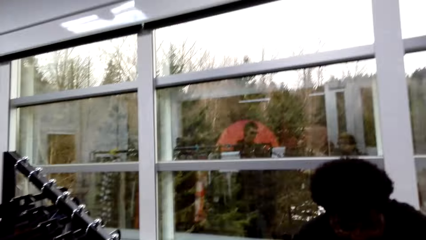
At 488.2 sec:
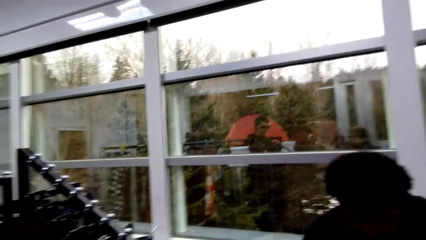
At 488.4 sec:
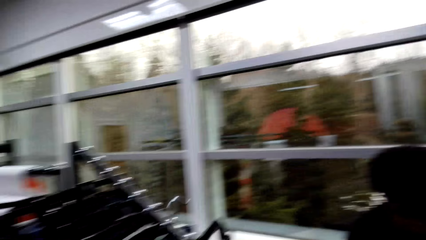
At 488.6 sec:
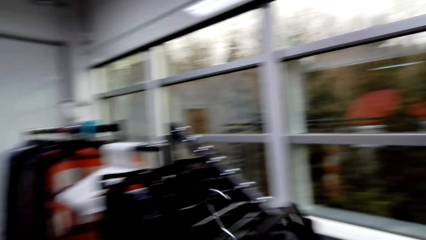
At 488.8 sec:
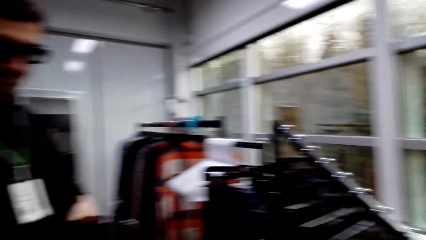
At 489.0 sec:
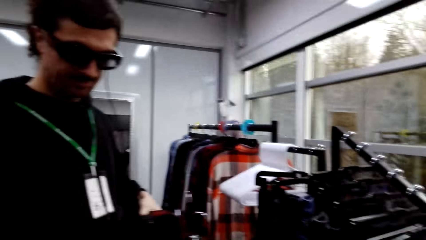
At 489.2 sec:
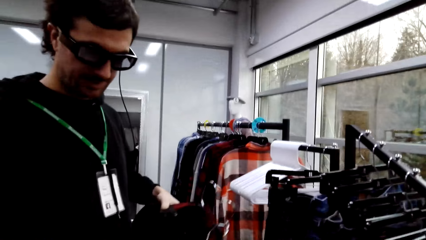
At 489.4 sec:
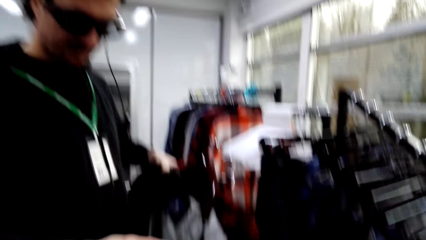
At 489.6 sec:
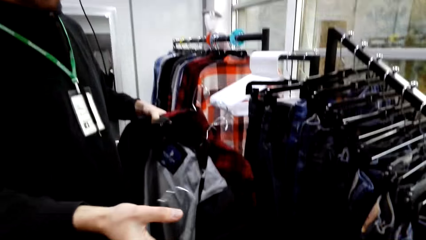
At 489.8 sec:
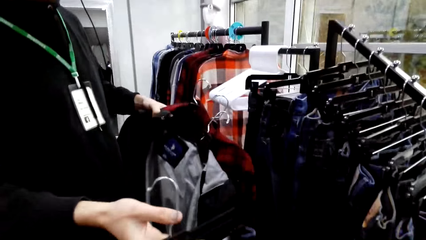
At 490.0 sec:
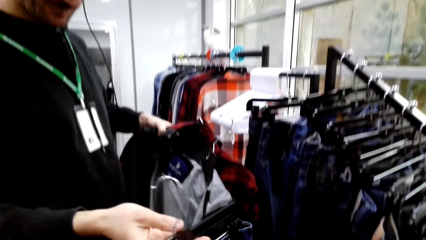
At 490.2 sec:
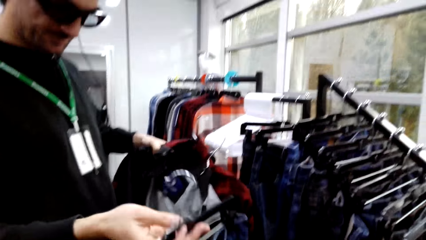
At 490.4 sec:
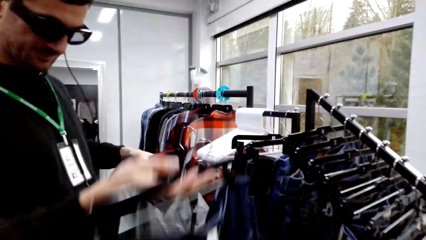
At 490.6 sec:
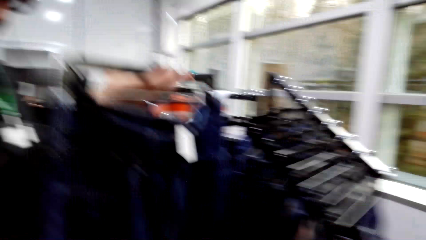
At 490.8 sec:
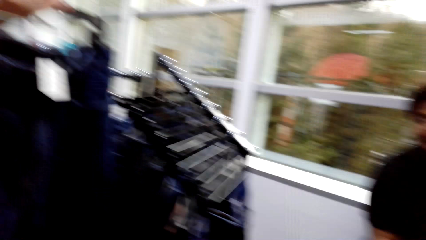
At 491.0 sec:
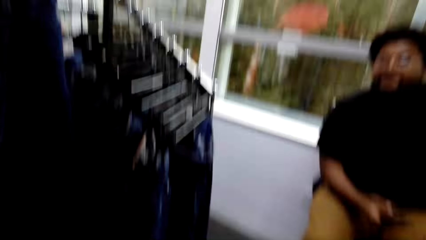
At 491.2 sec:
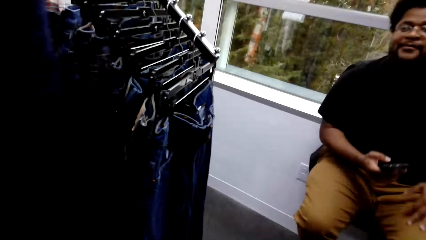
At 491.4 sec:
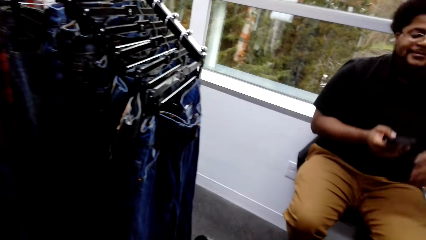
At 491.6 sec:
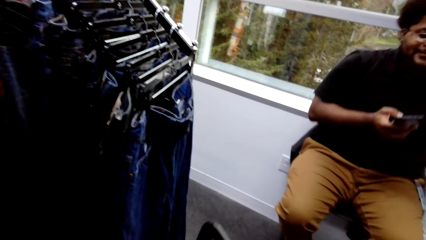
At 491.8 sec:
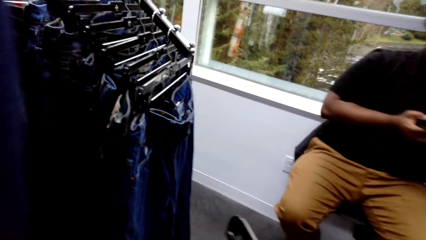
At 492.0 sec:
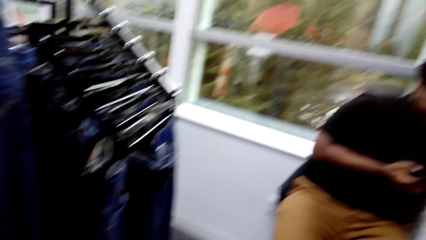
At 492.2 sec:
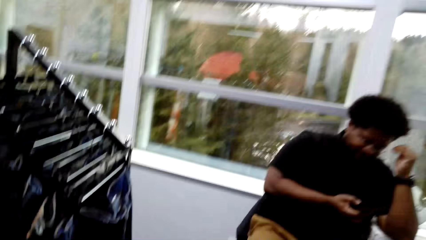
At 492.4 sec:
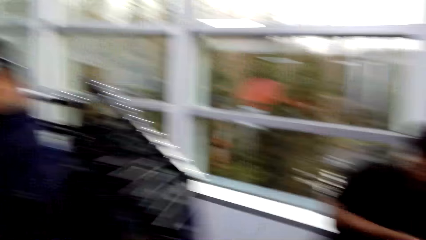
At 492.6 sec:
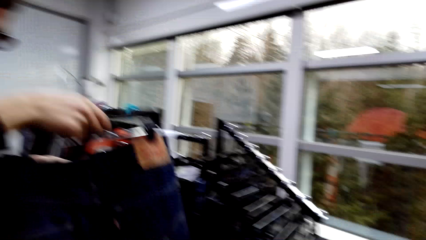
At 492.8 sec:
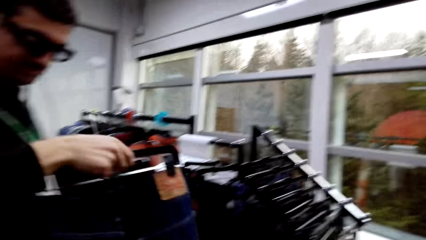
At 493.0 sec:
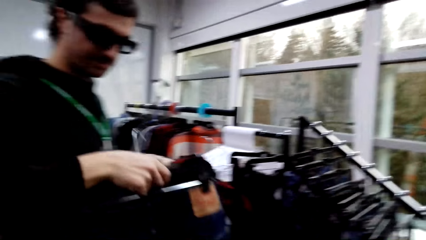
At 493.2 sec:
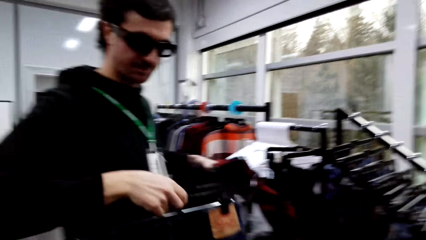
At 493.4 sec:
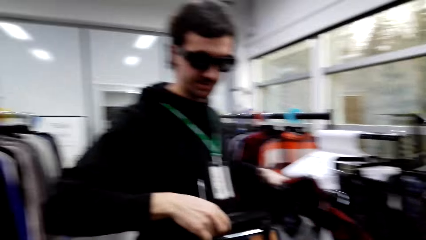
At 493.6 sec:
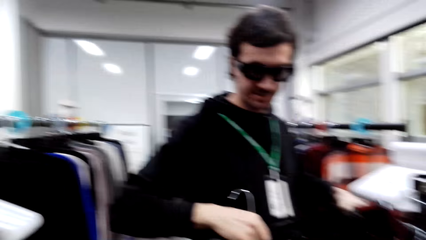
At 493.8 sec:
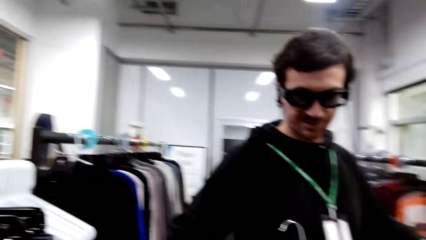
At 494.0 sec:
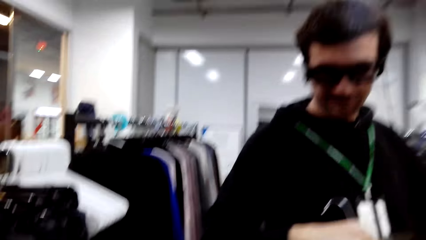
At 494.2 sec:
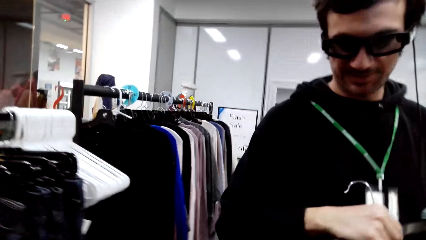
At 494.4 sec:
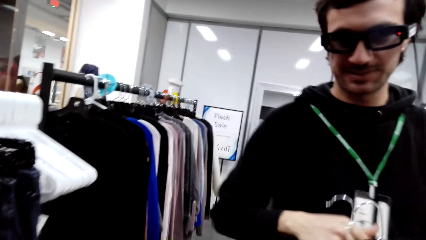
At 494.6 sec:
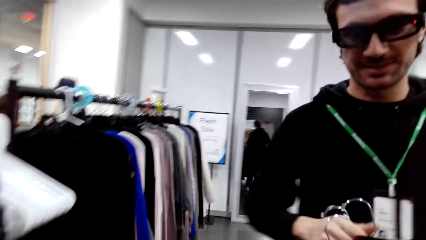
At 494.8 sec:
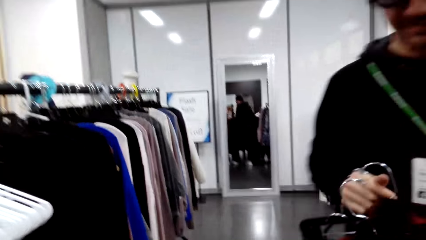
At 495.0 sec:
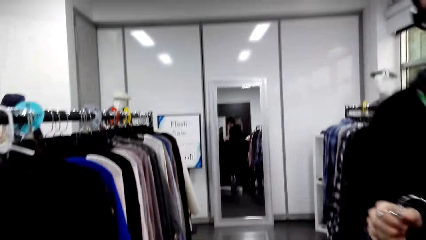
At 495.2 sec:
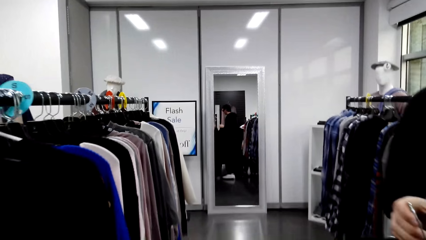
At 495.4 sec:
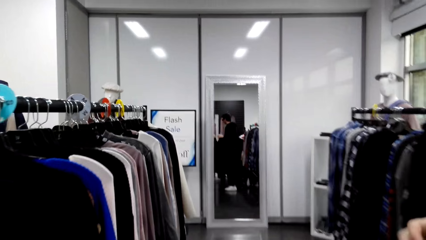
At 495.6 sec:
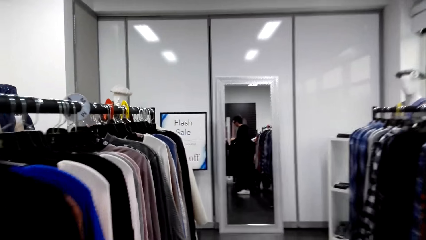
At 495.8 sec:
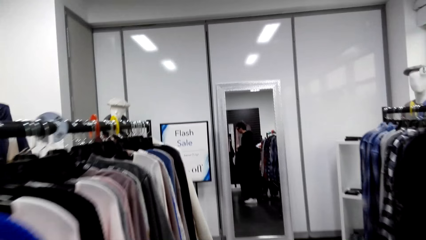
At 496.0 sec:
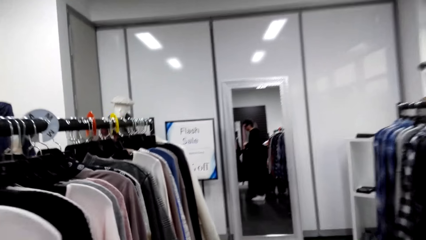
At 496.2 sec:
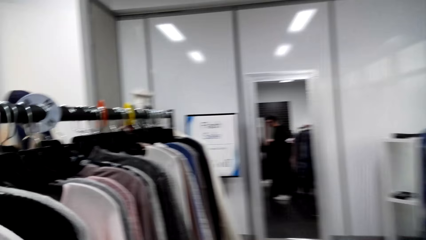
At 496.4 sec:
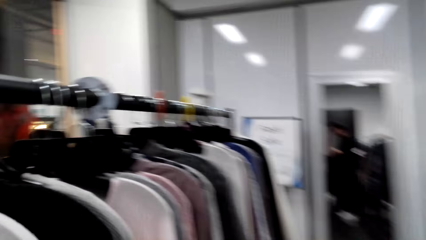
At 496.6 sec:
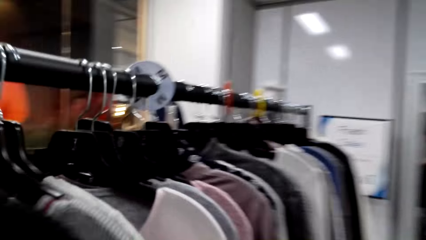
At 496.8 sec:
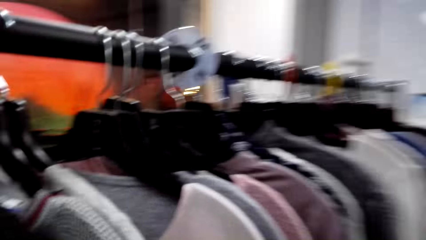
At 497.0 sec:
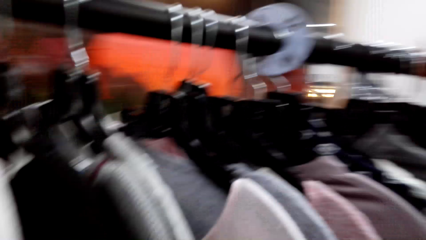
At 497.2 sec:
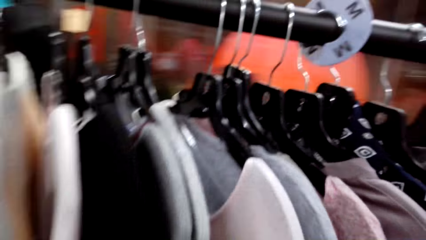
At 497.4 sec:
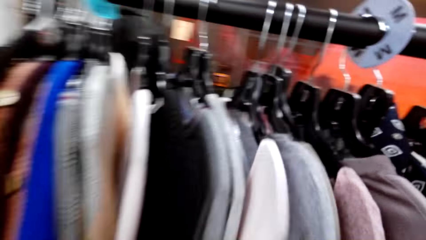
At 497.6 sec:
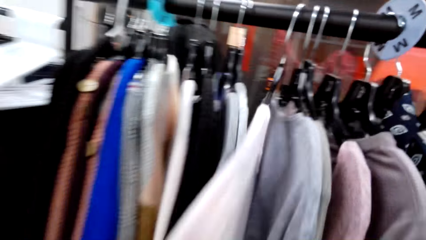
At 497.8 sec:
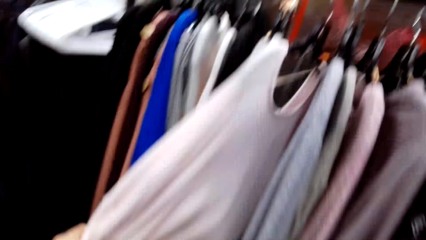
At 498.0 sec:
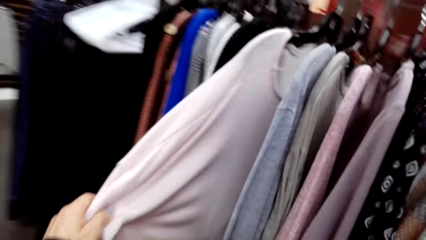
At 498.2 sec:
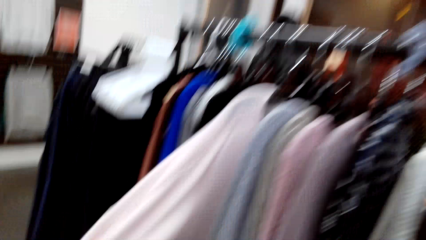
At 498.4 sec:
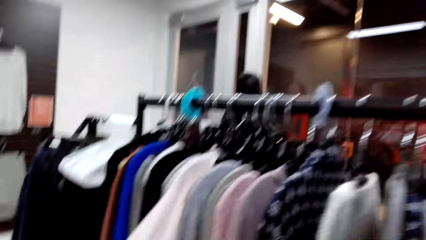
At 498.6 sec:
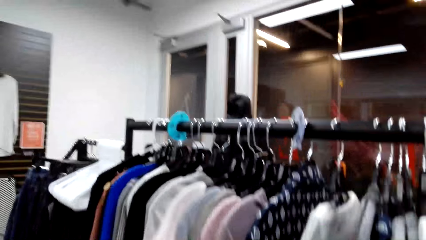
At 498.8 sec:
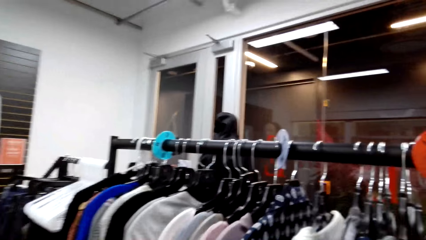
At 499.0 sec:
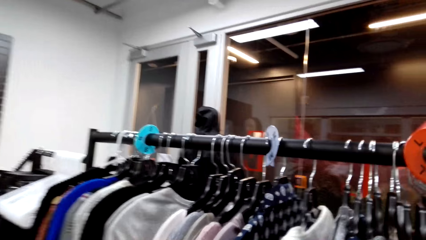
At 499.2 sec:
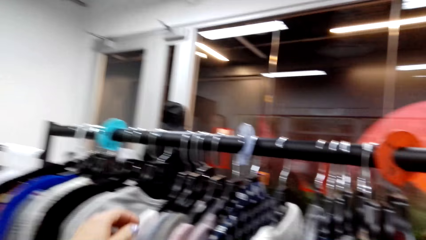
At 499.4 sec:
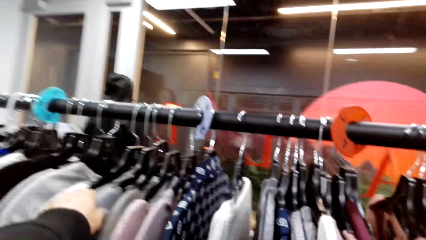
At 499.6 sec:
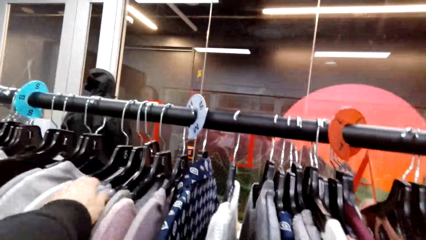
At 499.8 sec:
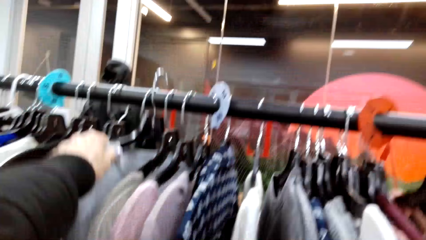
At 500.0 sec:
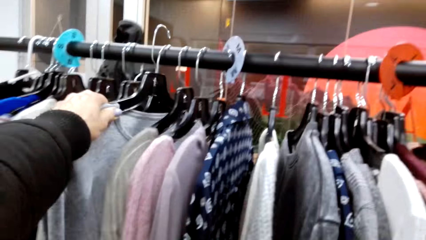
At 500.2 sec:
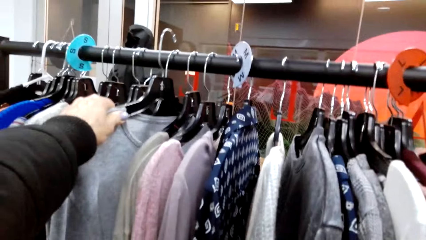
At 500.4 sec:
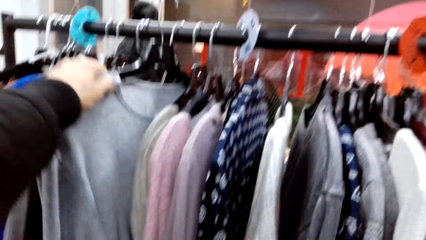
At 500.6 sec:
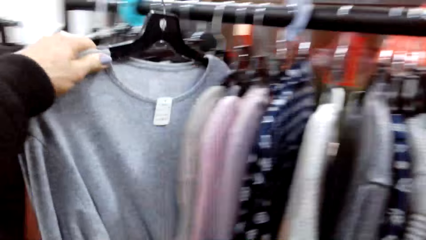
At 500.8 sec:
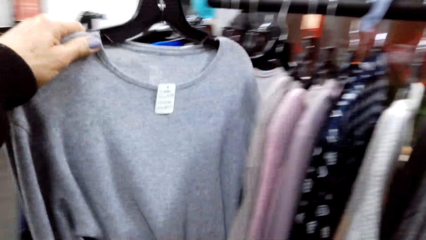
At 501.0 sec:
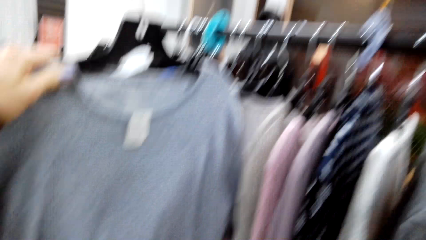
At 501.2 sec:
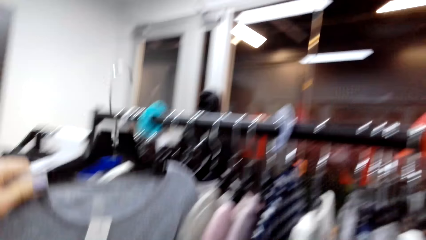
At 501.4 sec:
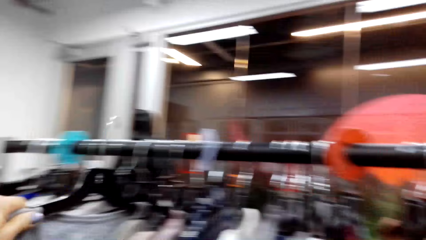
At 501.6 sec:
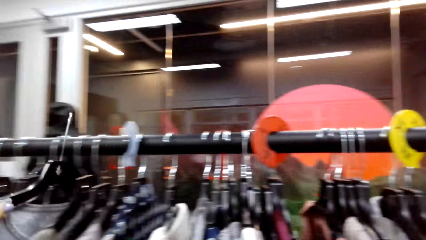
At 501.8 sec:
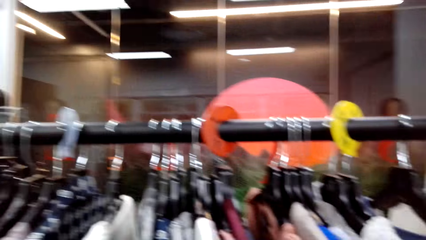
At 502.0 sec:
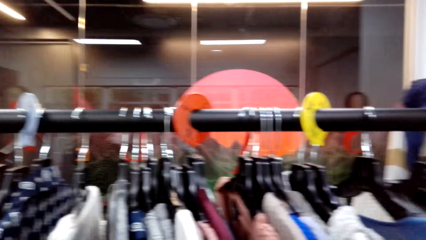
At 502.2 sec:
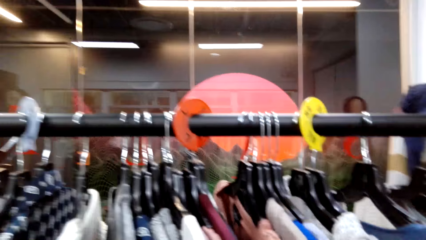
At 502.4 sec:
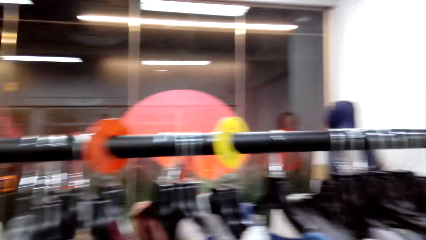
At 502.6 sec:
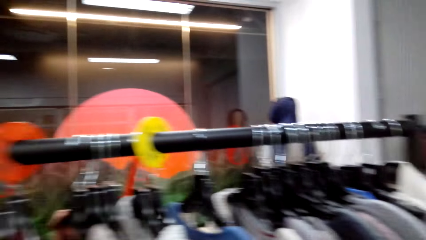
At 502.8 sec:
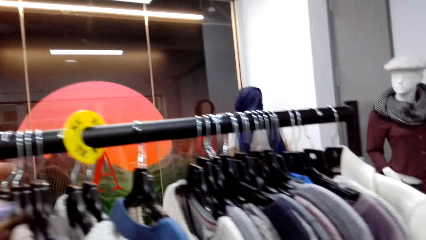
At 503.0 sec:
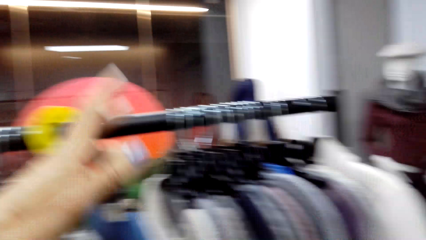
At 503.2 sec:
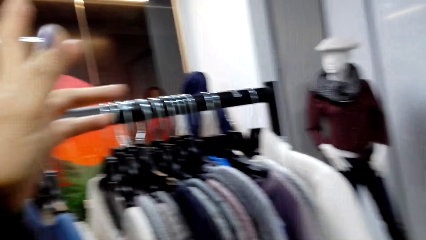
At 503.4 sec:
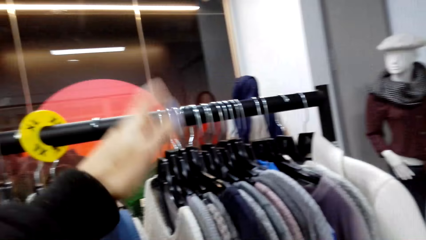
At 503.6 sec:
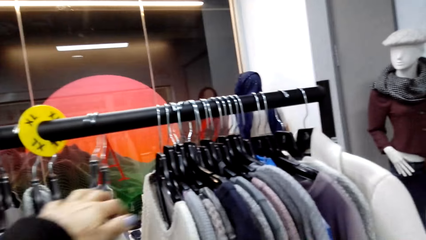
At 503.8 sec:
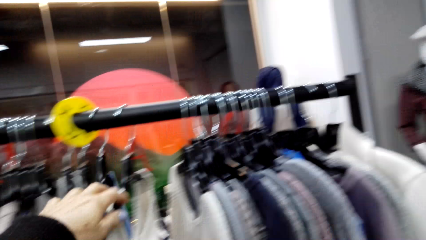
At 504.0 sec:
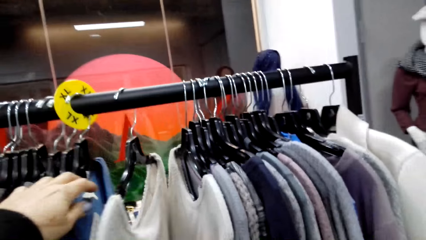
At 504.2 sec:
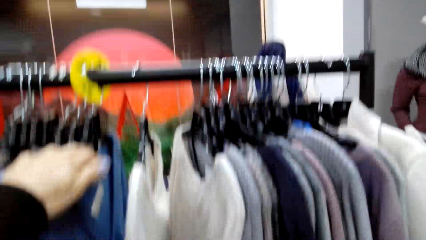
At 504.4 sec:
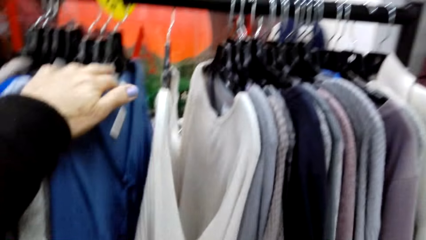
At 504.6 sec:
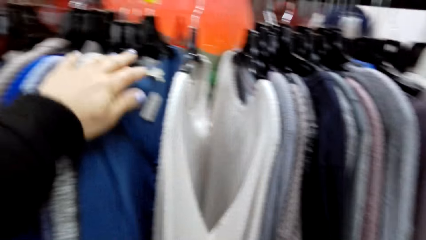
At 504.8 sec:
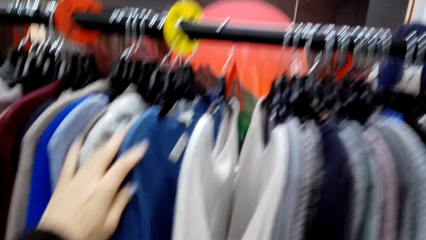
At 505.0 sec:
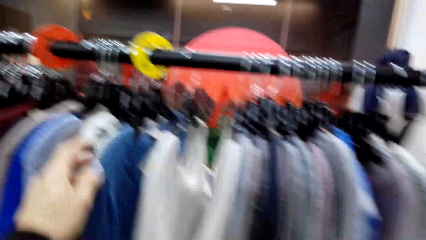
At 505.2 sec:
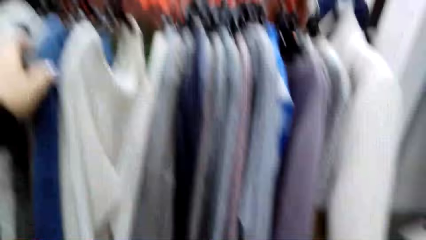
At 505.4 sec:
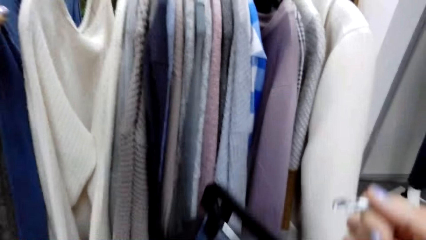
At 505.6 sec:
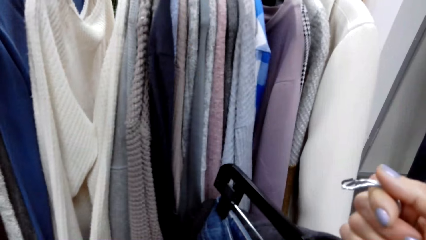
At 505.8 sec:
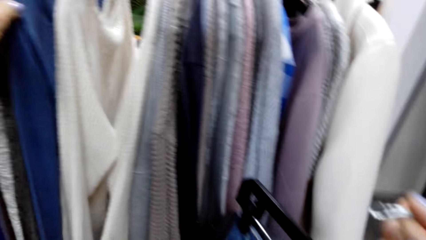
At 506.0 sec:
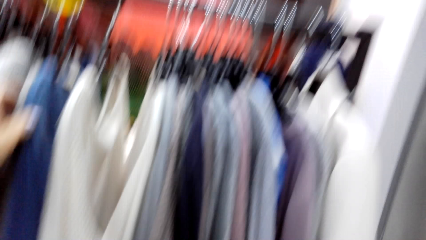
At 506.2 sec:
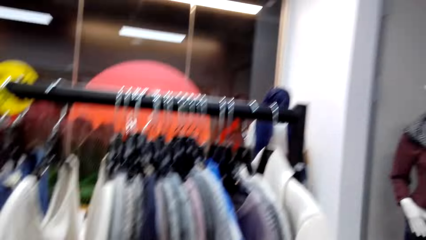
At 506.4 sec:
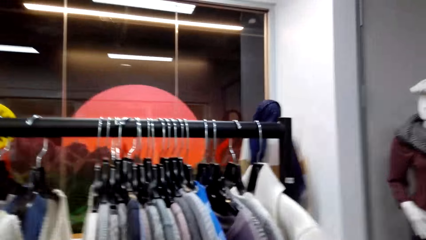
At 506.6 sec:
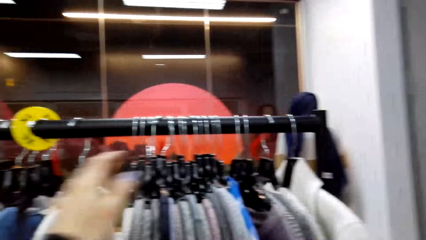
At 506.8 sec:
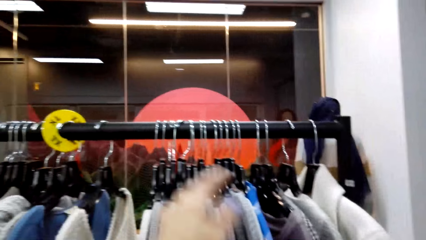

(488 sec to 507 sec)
The camera wearer converses with a man. They give another man the pants. They converse with the first man. They flip through the clothes. They converse with the first man. They pick up a sweater from the rack. They place the sweater on the rack. They flip through the clothes.
